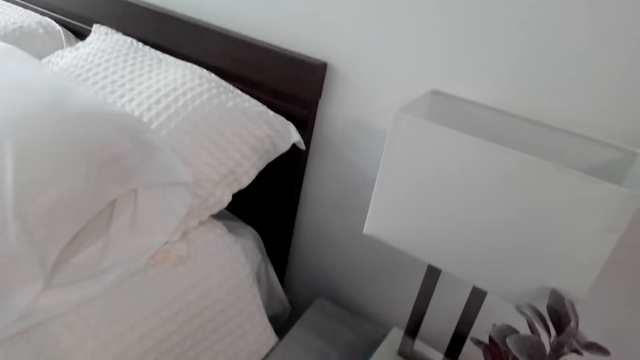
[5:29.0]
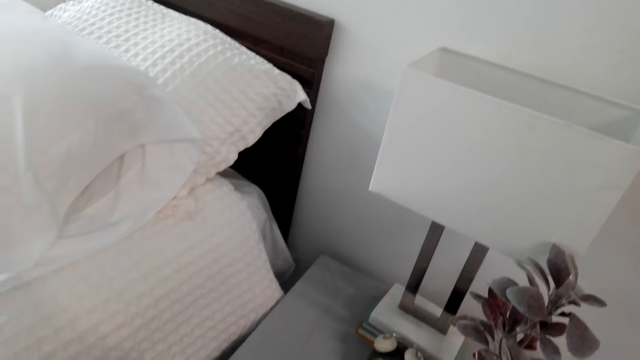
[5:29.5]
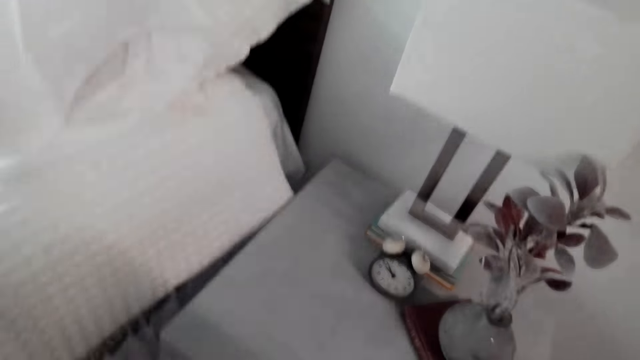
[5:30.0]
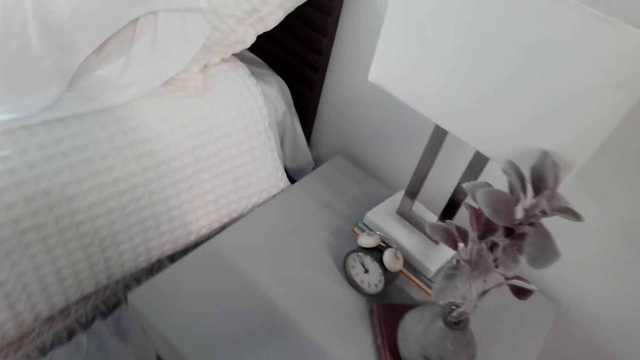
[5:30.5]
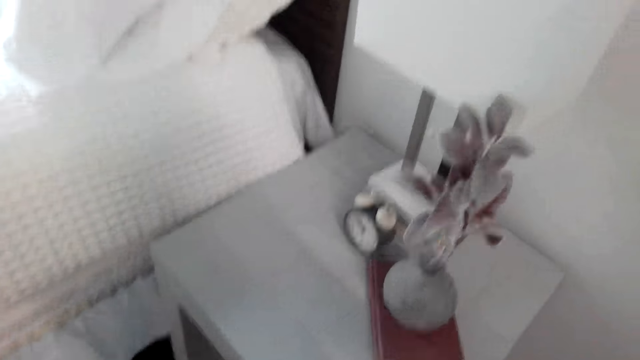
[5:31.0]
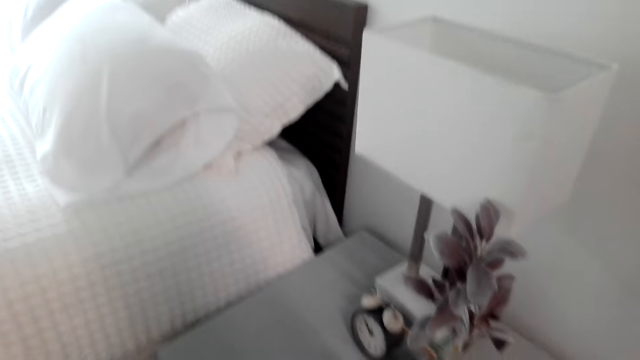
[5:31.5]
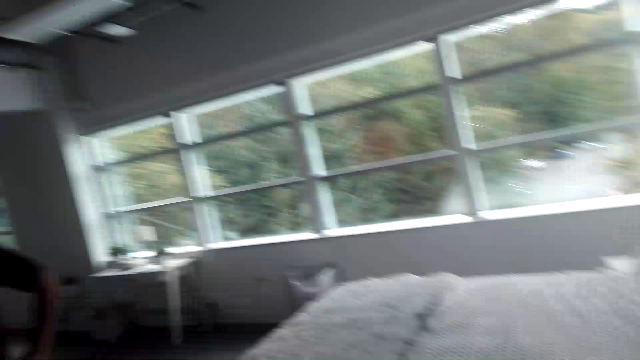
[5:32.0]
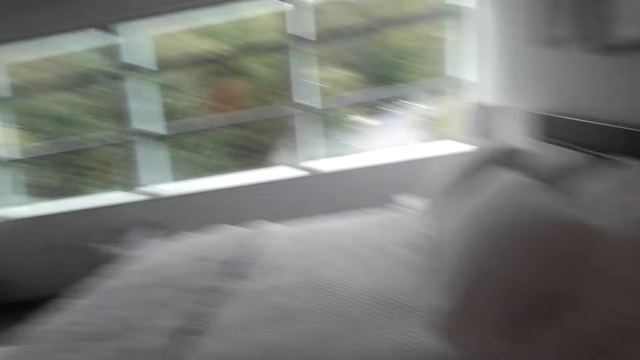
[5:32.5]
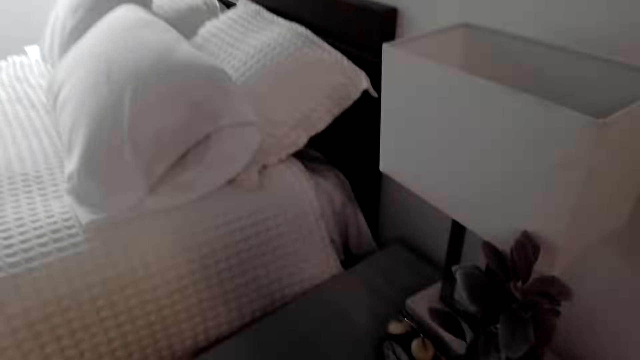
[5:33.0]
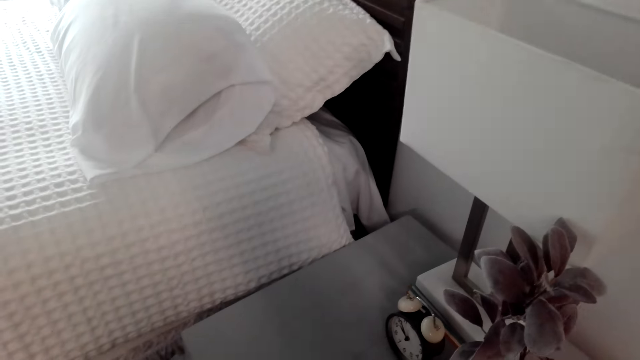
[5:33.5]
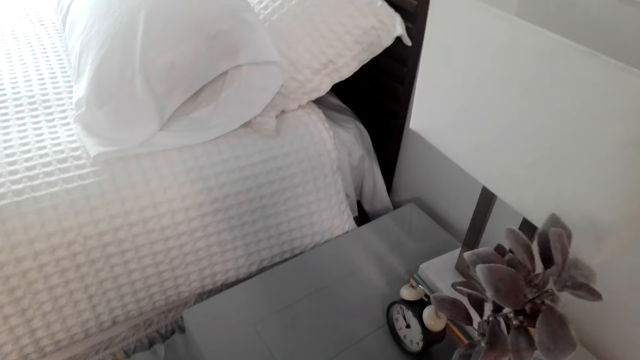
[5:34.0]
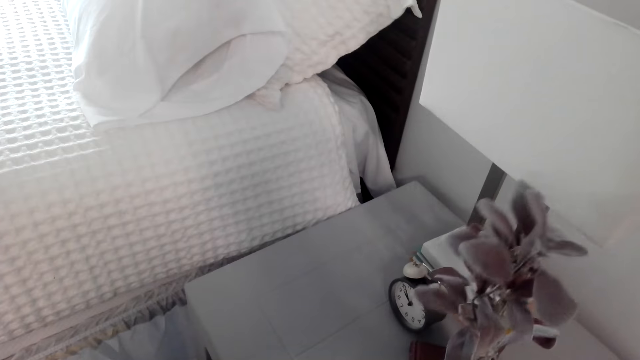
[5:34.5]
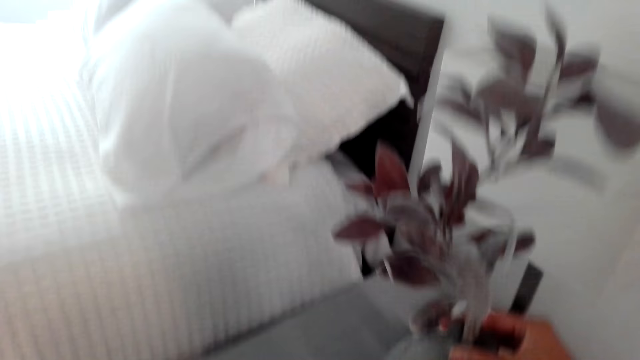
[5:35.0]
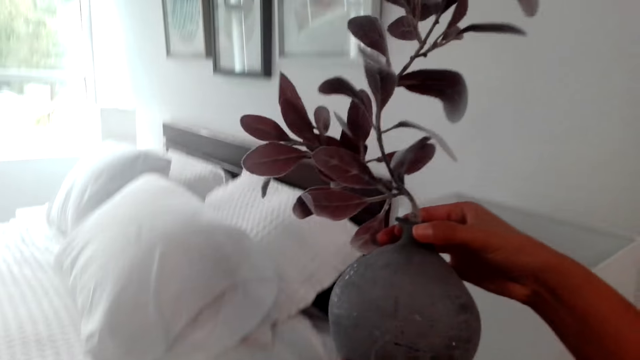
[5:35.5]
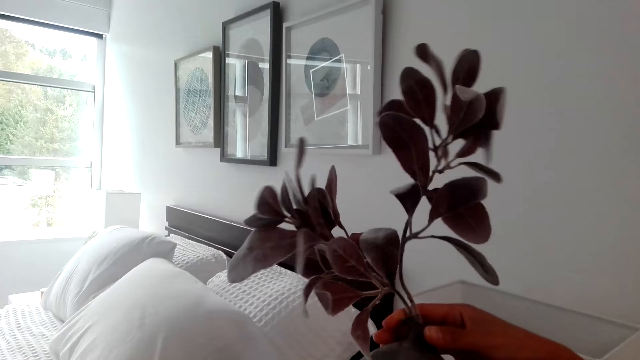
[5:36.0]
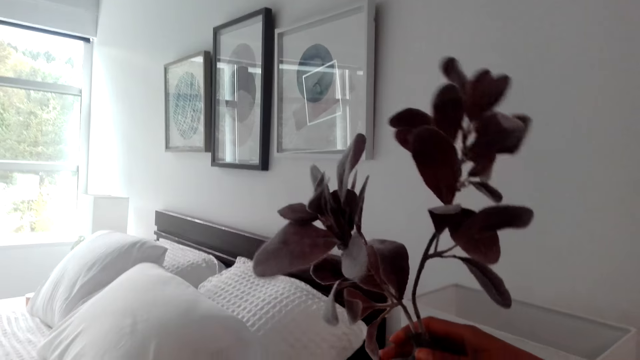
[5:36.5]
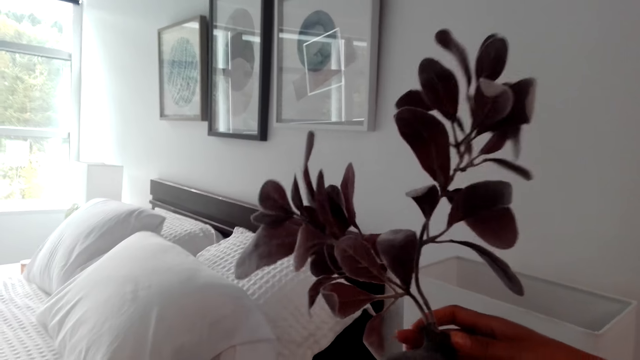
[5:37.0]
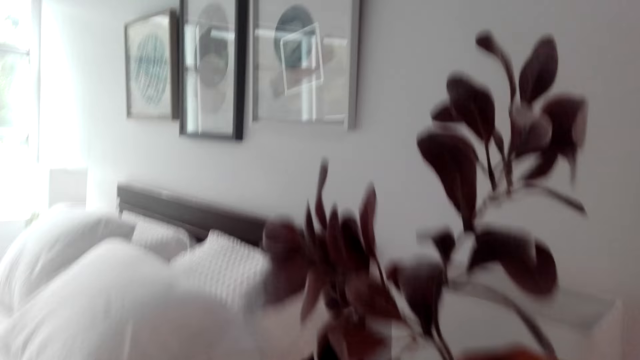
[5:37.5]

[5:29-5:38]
The camera wearer talks to a man. They look around the room. The man talks to the camera wearer. The camera wearer talks to the man. They pick the flower. The man talks to the camera wearer.

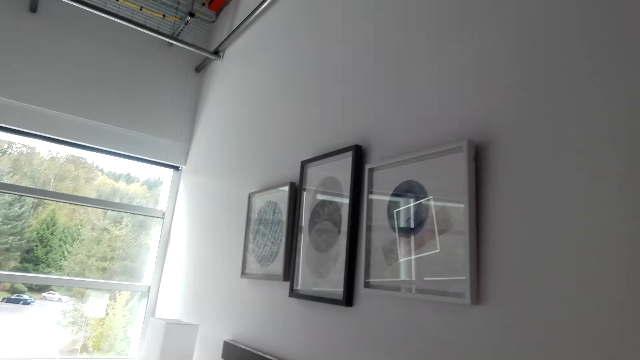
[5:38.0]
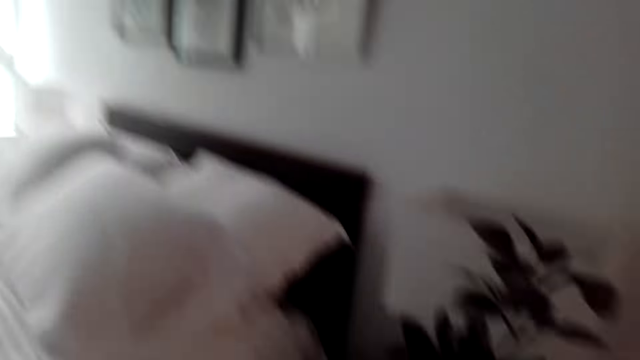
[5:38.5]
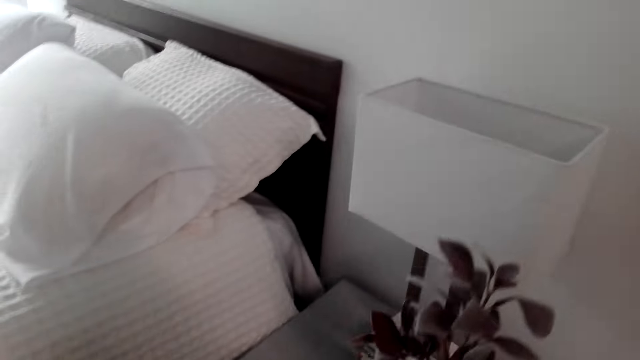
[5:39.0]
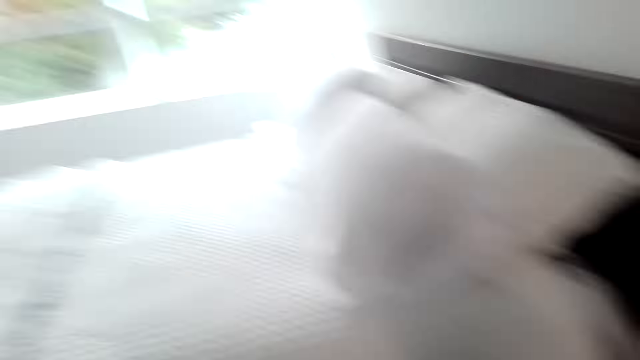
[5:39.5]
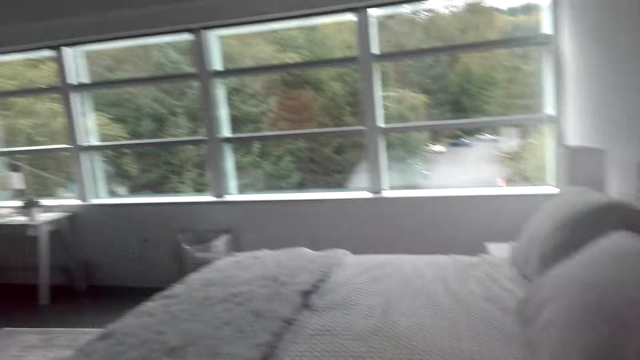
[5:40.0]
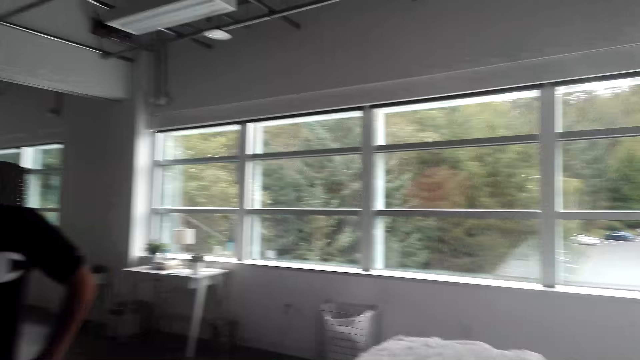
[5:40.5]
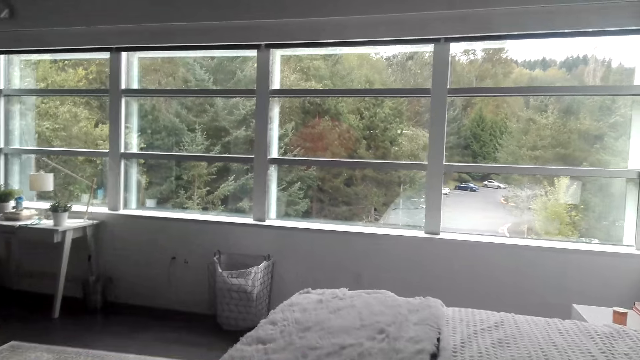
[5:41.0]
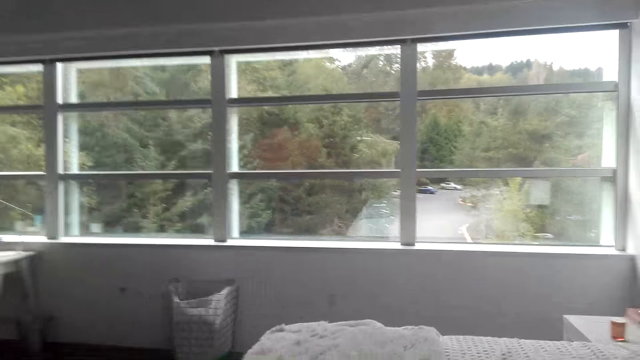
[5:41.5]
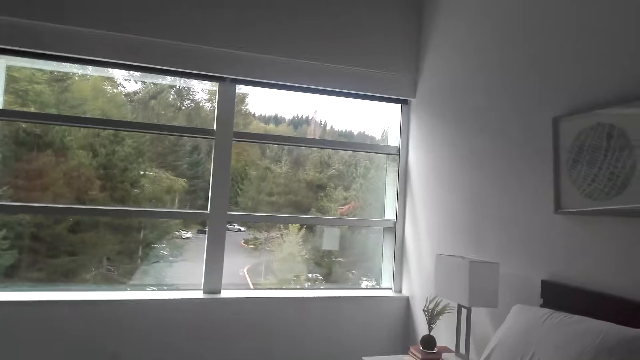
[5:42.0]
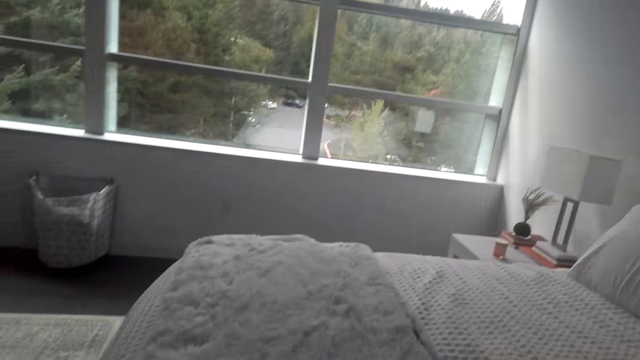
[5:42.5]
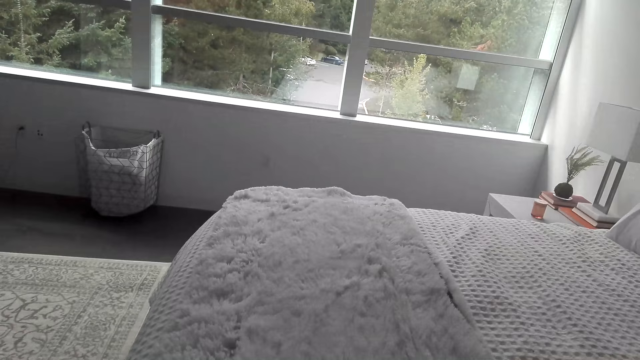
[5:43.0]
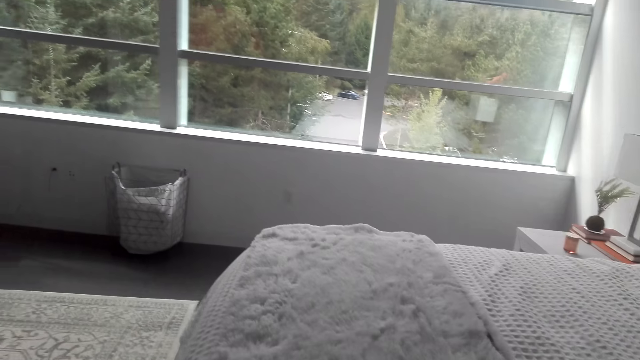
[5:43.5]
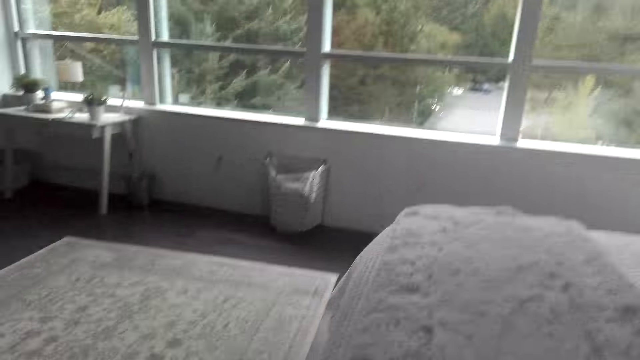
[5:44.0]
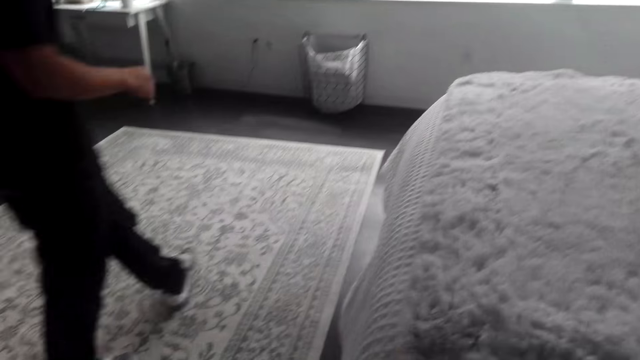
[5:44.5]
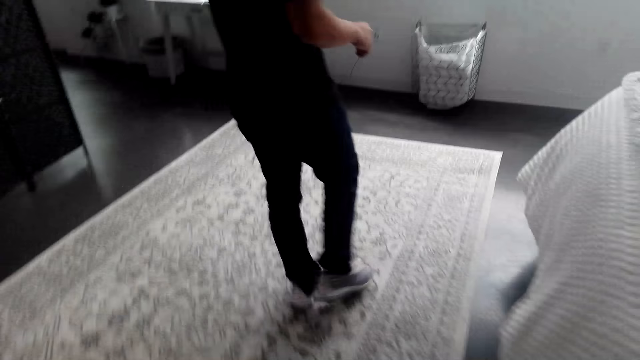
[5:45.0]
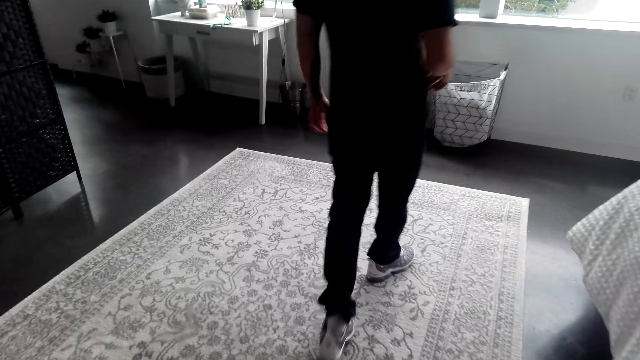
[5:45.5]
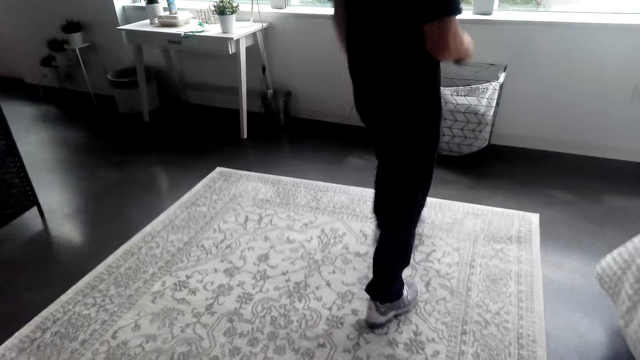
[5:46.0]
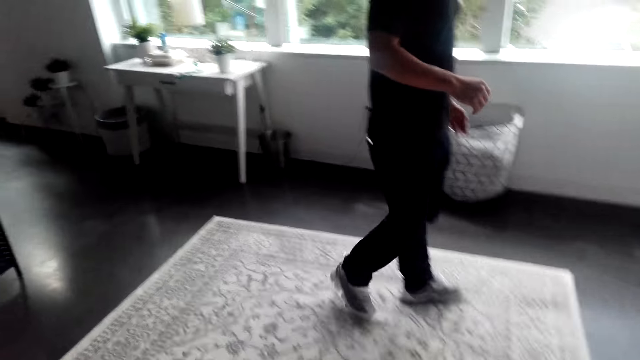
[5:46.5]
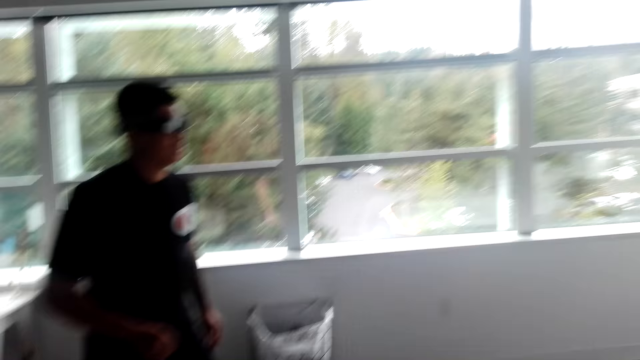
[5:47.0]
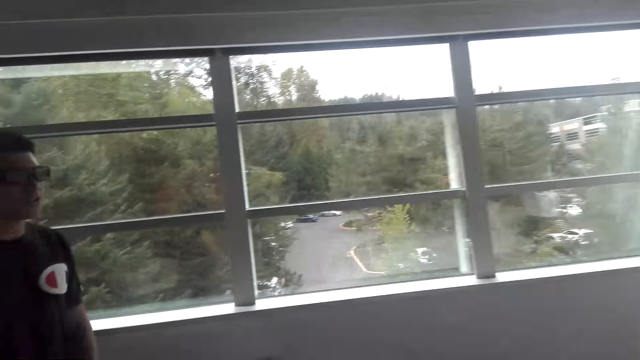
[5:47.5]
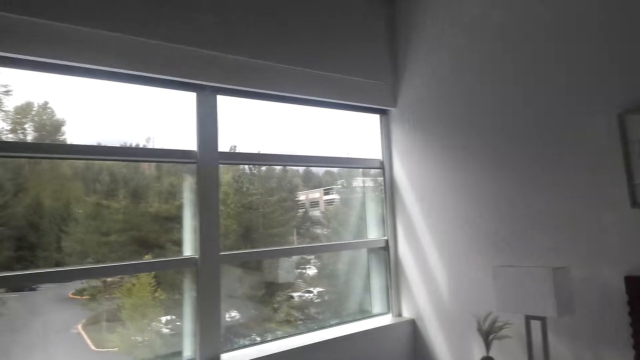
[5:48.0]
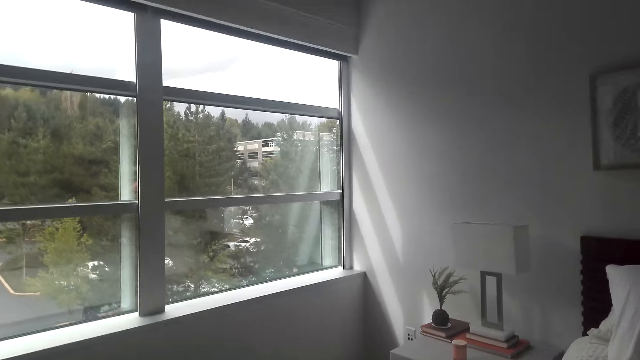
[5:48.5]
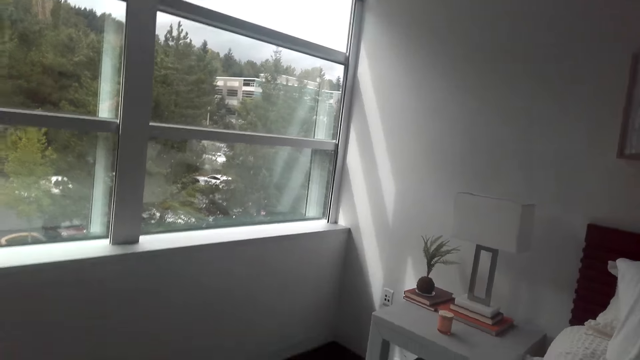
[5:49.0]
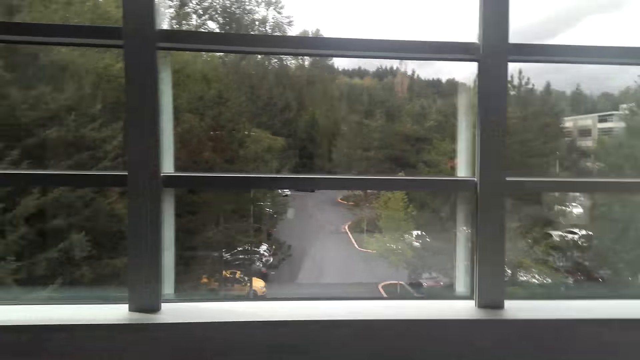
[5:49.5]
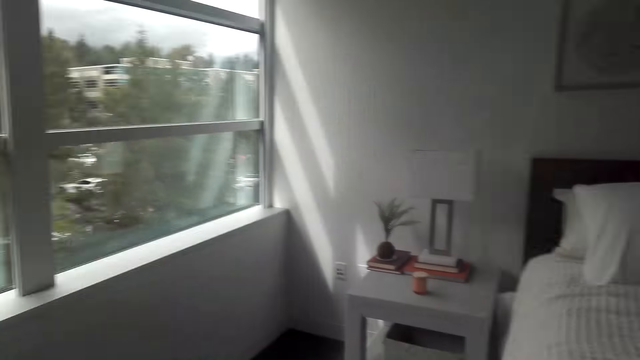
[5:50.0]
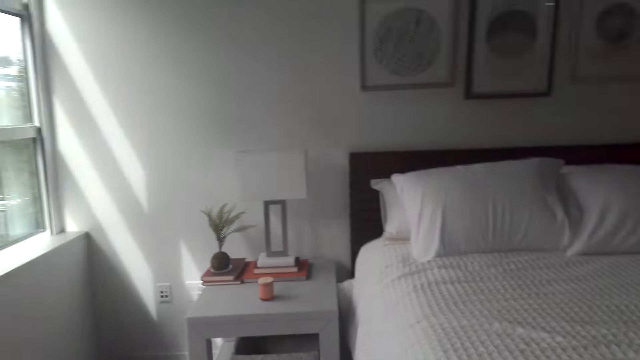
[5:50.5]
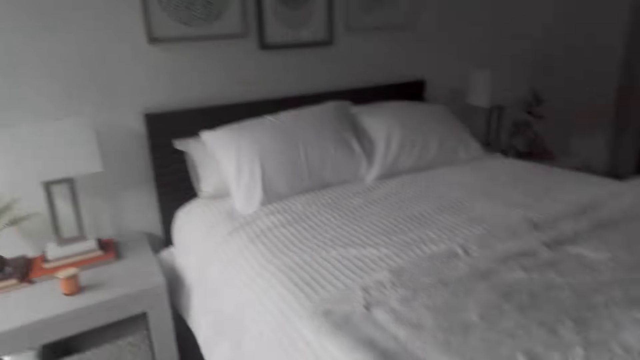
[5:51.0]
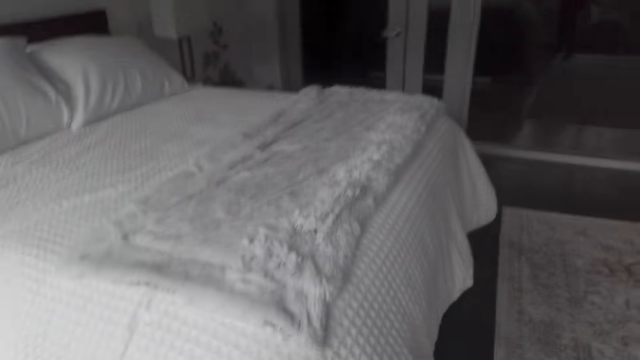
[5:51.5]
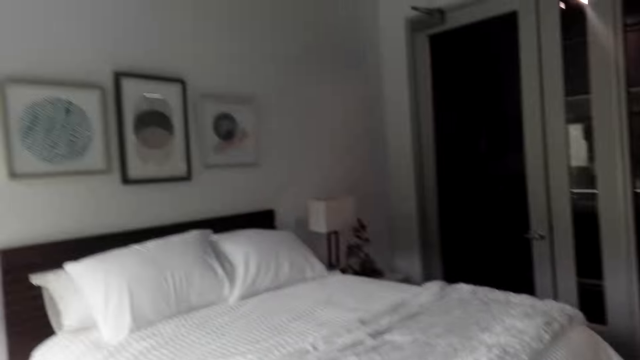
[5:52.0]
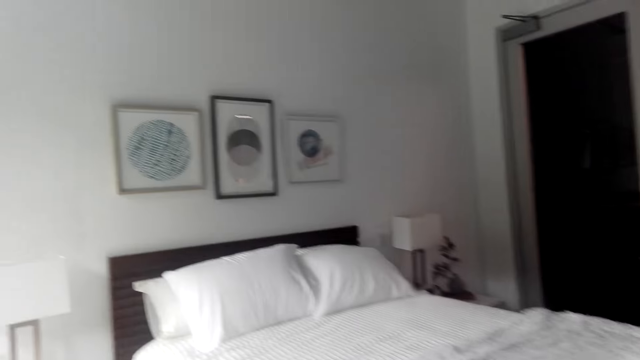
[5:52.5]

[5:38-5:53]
The camera wearer talks to a man. They place the flower on the night stand. They talk to the man. The man talks to the camera wearer. The man walks in the room. The camera wearer looks around the room. The man talks to the camera wearer. The camera wearer talks to the man. They look at the bed.
